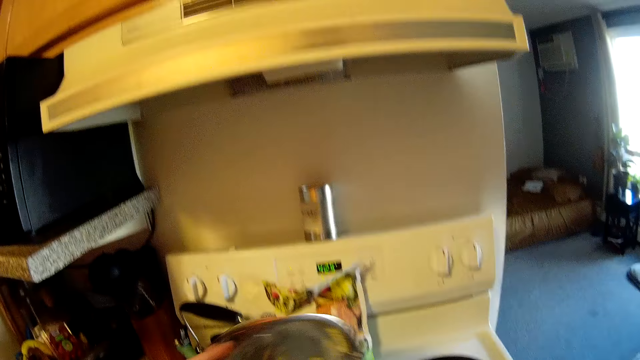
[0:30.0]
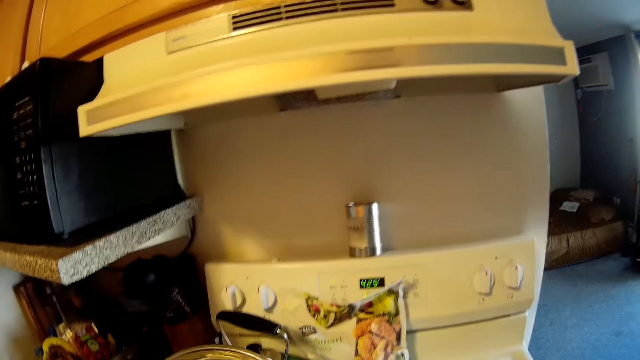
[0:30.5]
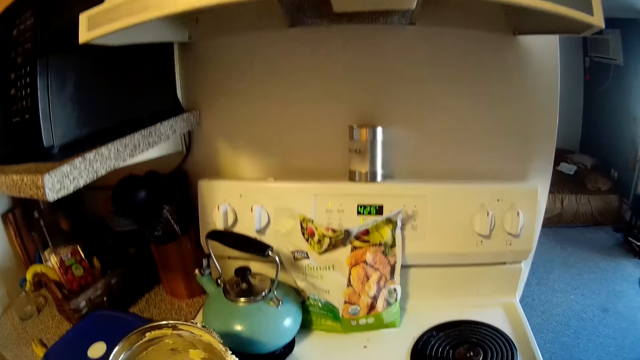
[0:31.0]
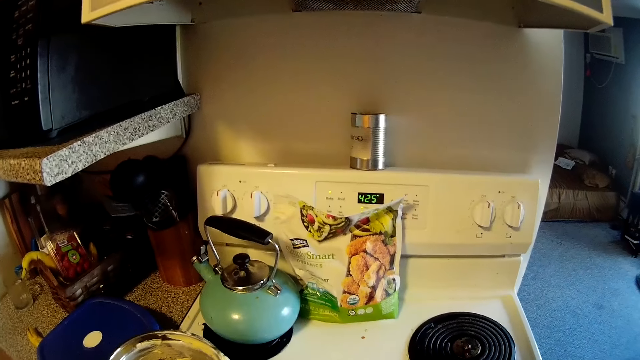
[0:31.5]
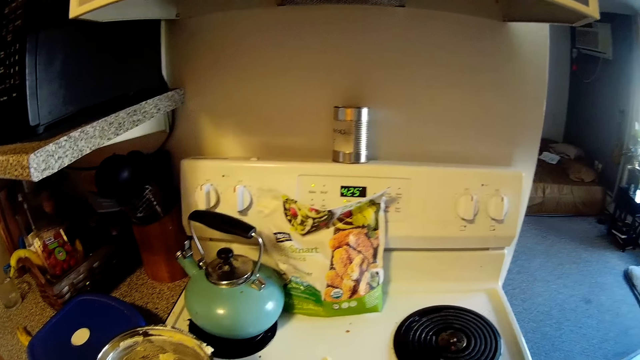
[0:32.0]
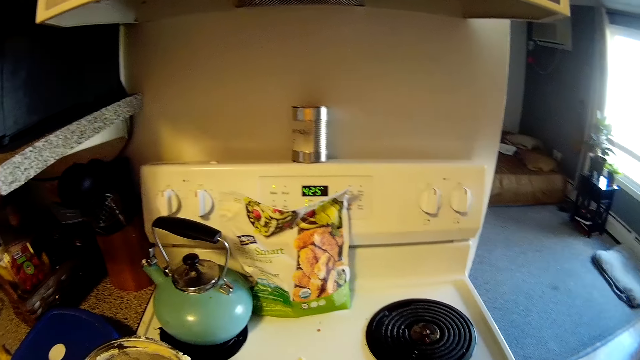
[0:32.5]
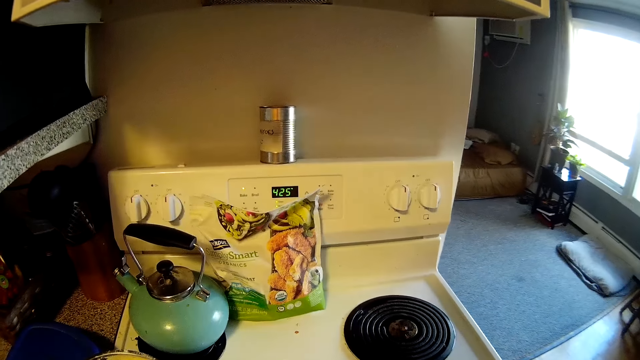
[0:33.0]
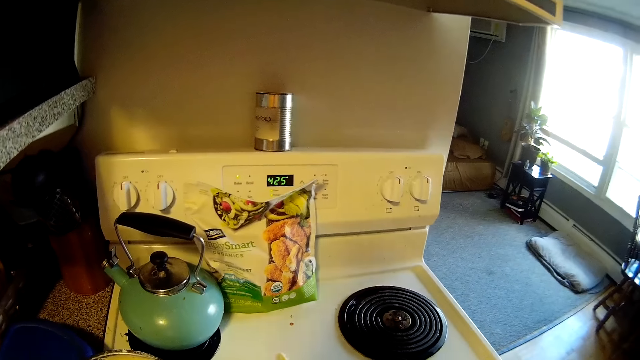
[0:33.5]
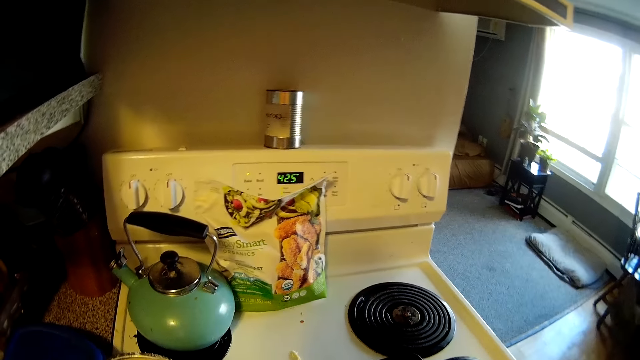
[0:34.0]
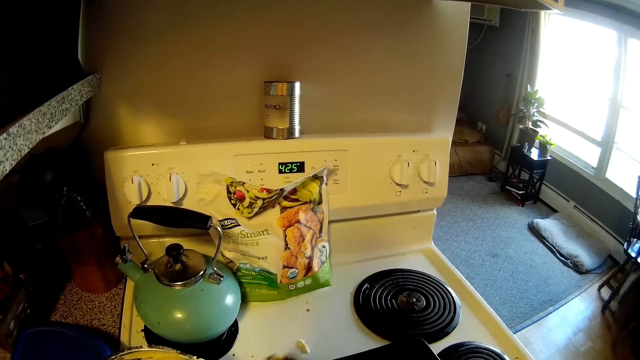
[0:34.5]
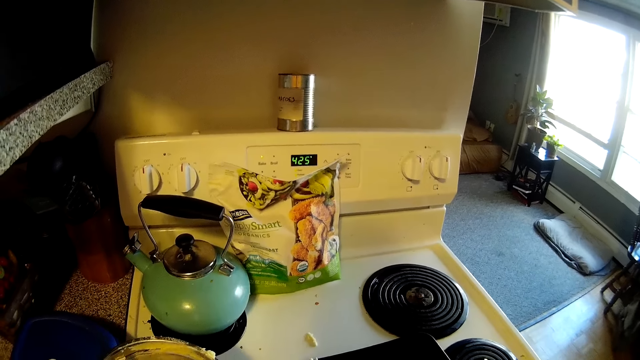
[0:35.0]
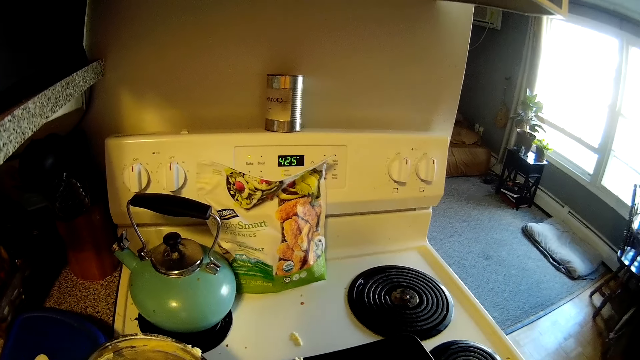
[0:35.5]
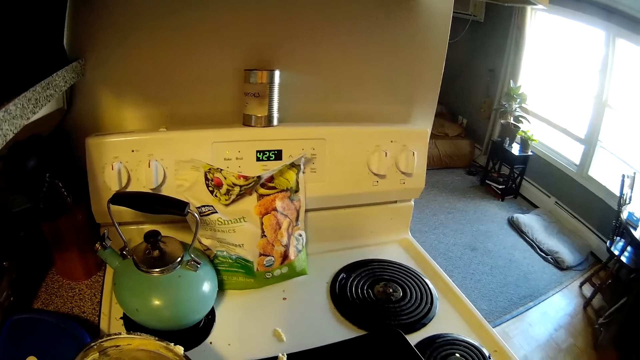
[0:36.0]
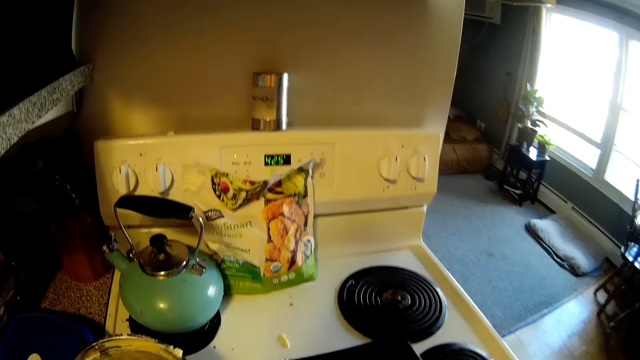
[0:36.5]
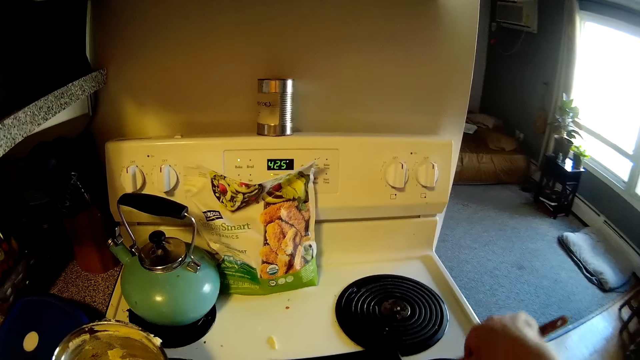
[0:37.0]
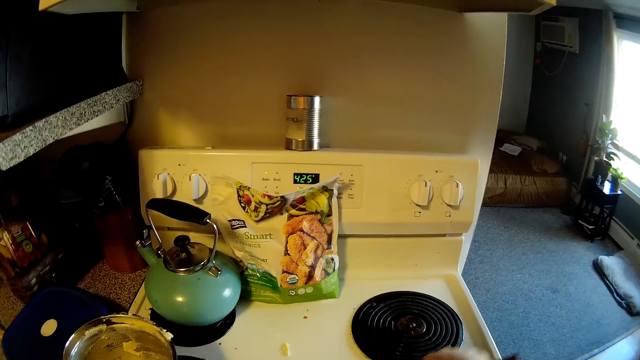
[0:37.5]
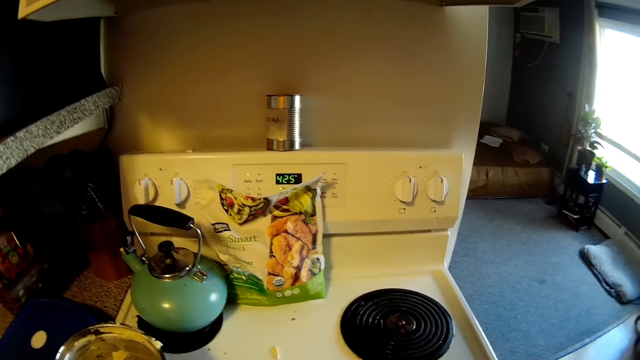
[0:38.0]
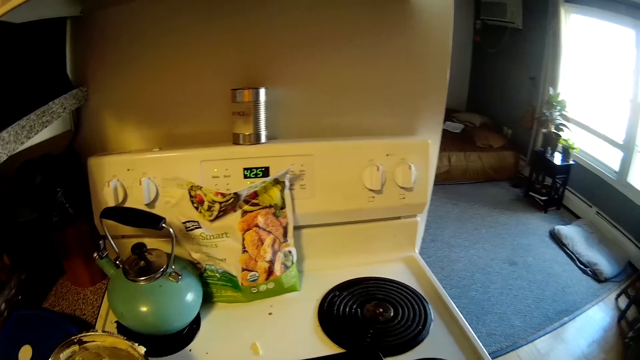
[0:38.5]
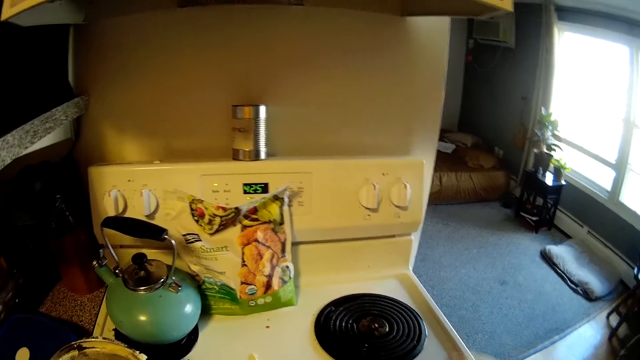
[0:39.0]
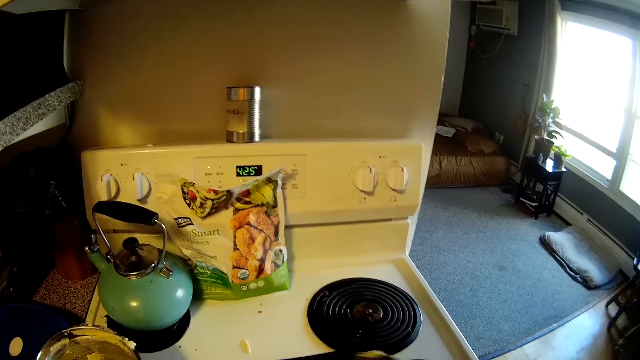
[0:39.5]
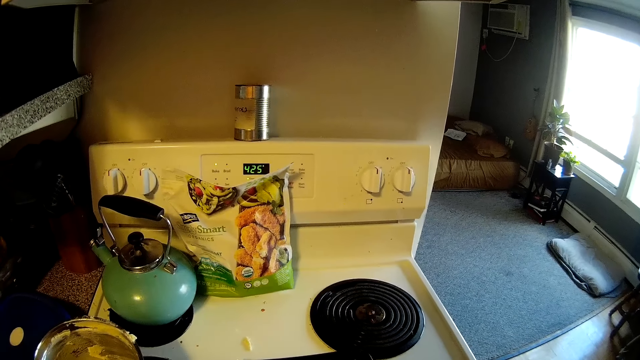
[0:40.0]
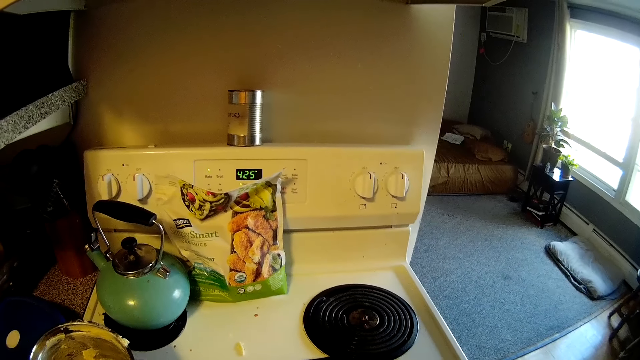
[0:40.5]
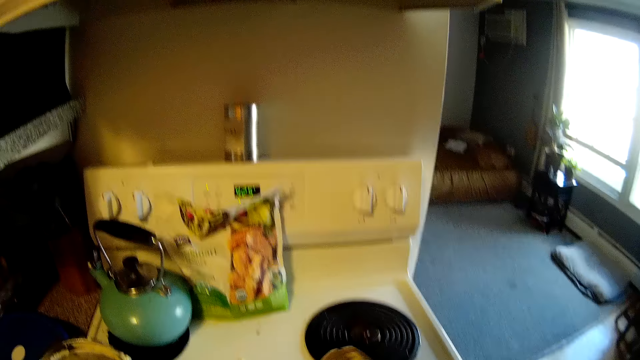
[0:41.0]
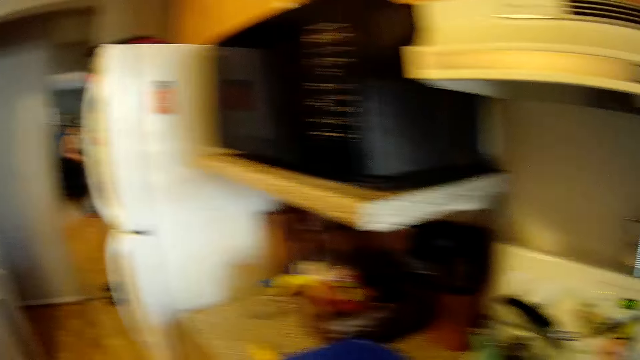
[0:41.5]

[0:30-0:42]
The camera wearer converses with the man. She places the bowl on a kitchen stove with her left hand. She flattens the pizza dough on the tray with the wooden spatula in her right hand.

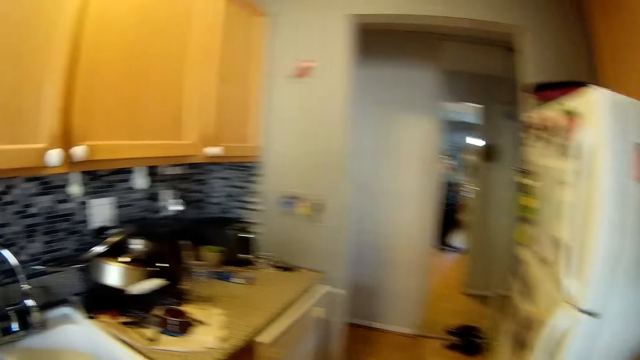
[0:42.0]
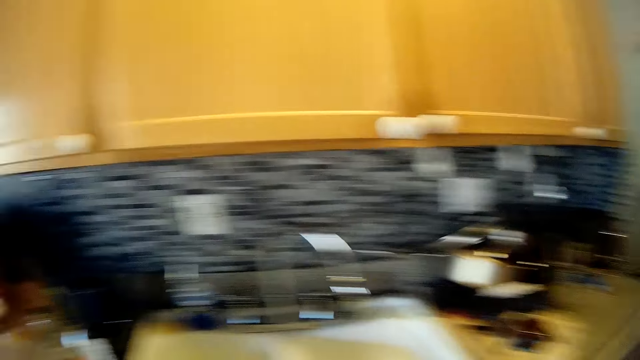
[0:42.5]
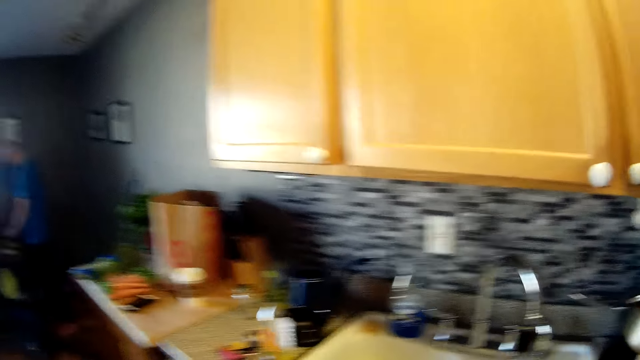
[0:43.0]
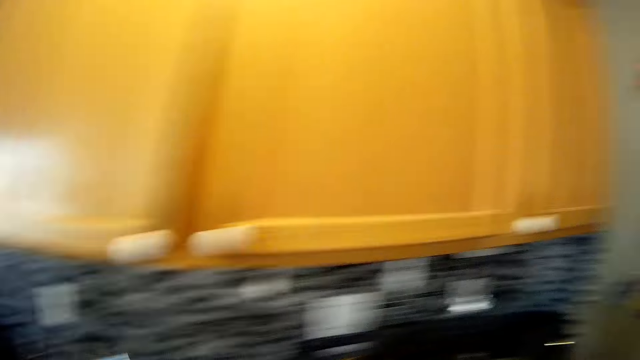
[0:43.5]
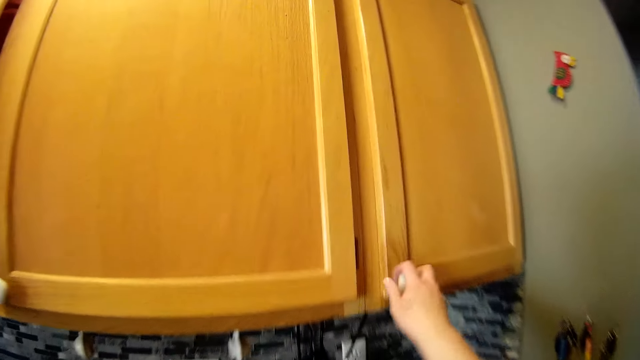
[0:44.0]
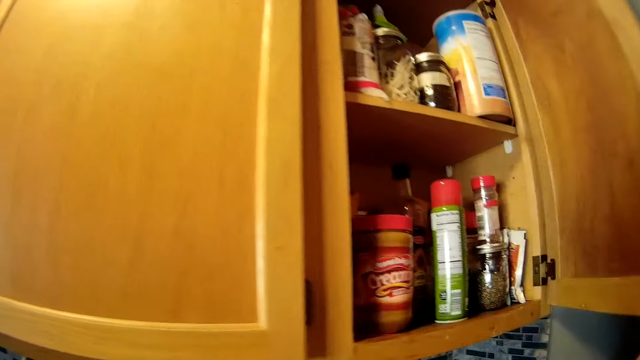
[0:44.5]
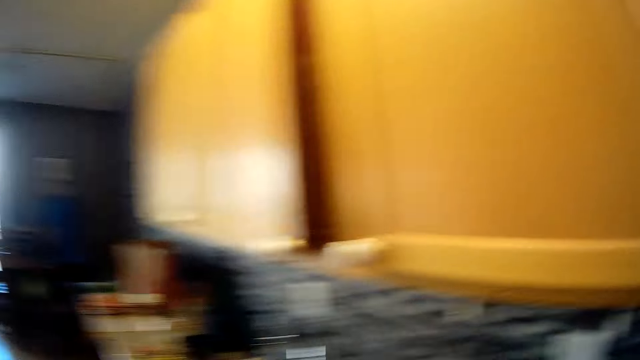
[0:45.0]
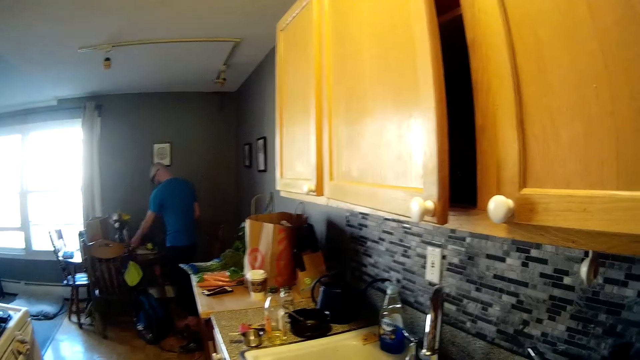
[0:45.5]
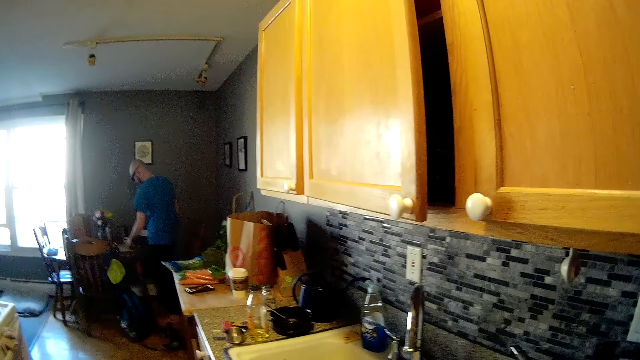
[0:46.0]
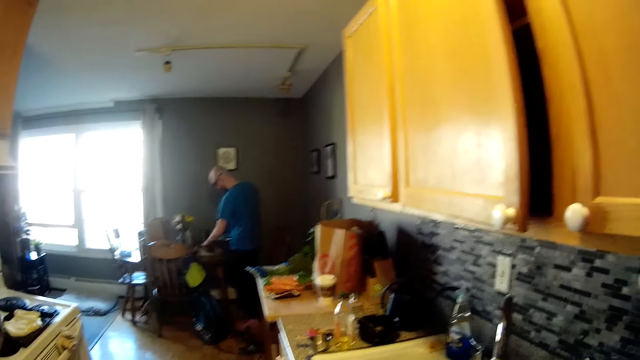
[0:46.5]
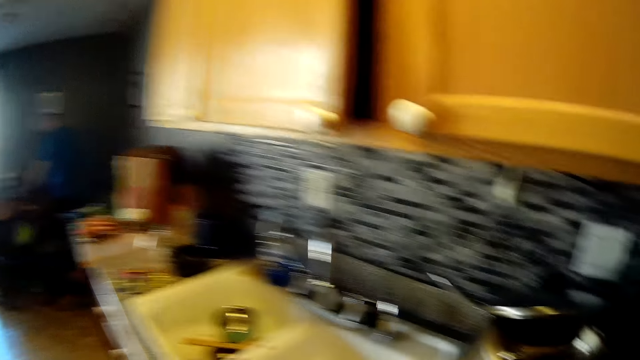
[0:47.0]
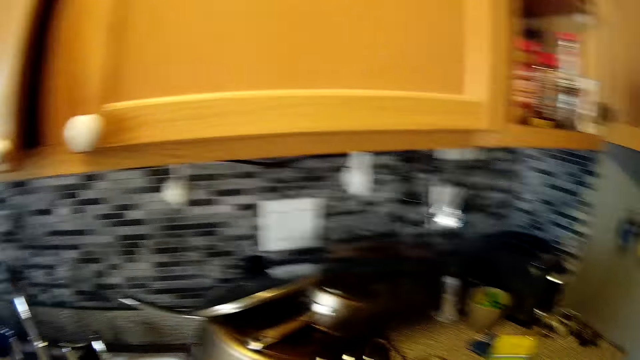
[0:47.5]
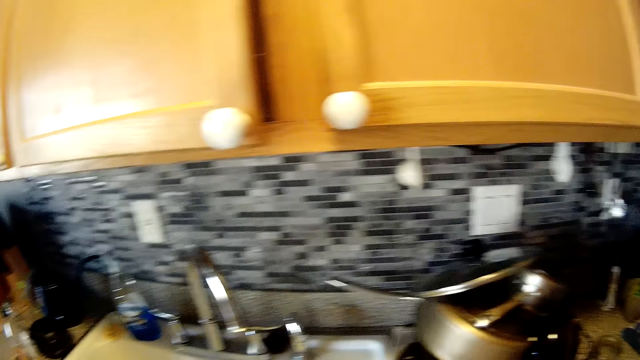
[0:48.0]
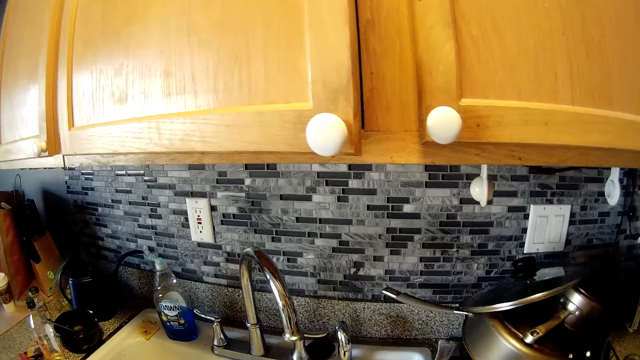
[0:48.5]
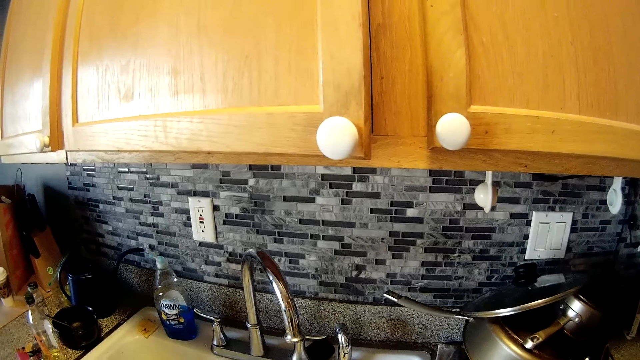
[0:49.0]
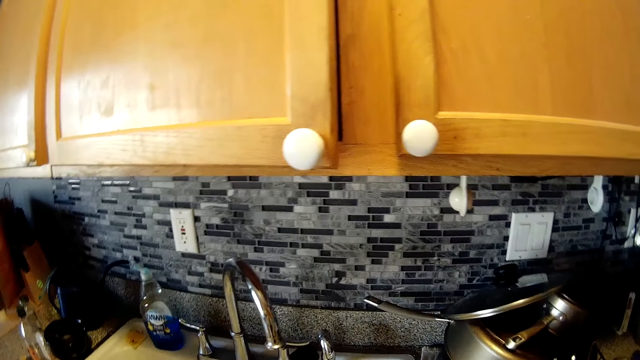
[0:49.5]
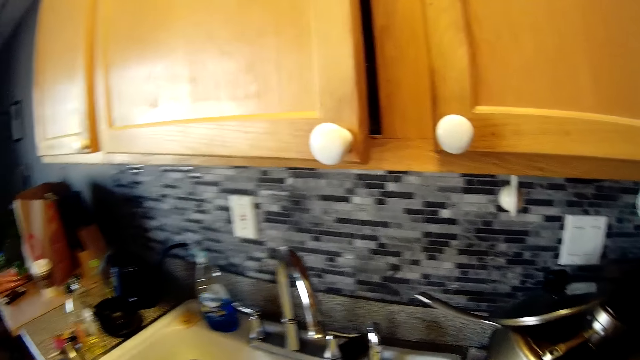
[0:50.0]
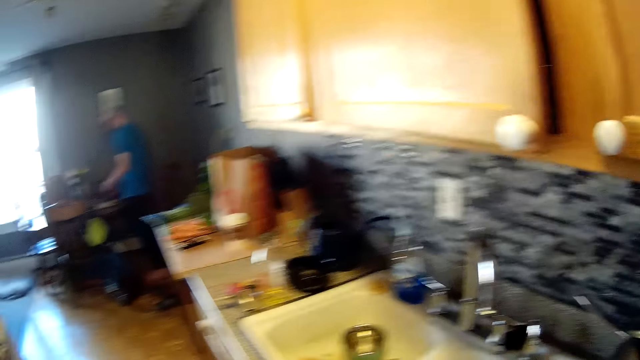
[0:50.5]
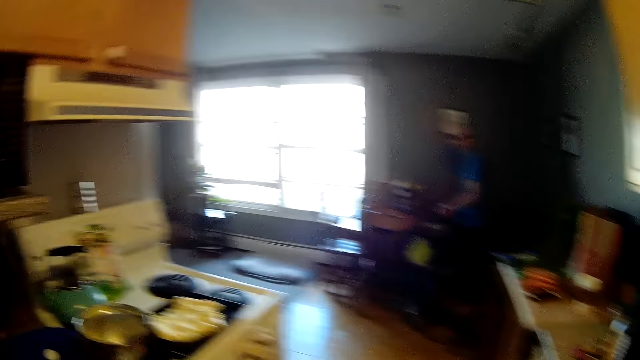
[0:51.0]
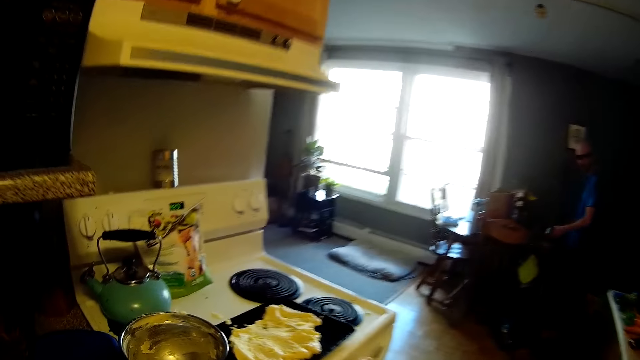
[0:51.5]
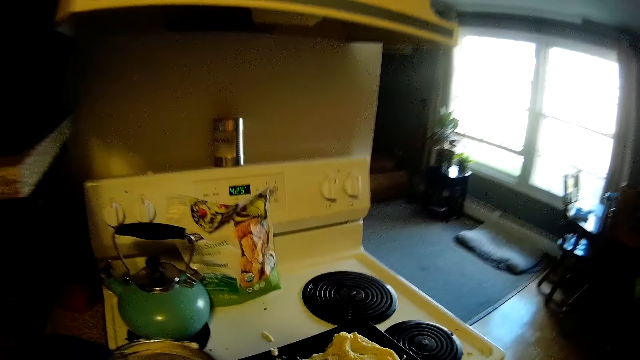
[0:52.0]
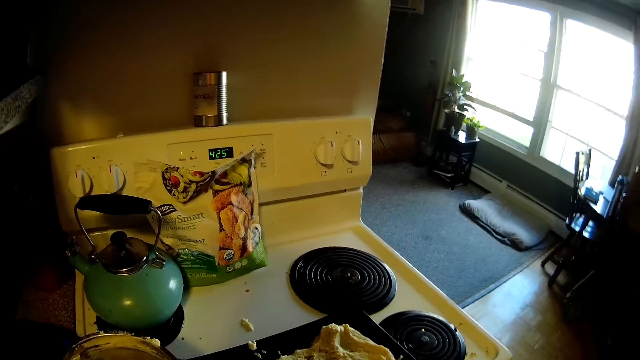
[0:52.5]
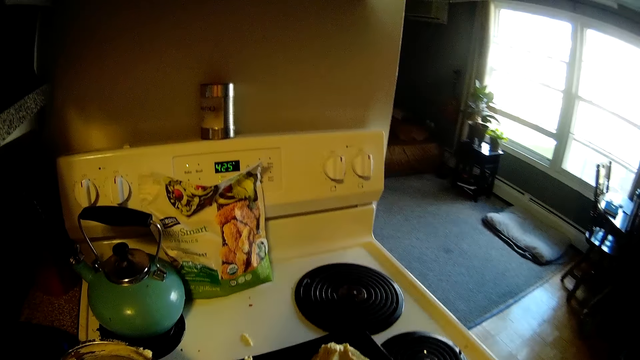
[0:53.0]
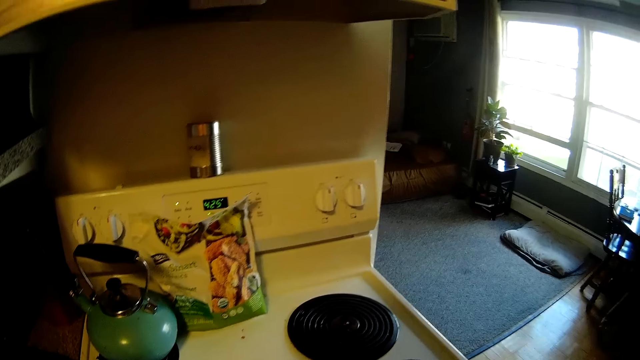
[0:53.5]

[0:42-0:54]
The camera wearer opens a top cabinet or wall drawer with her right hand. The man cuts vegetables in the dining room with the knife in his right hand.
